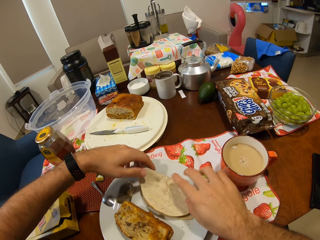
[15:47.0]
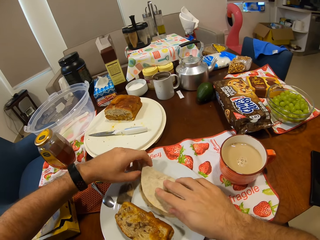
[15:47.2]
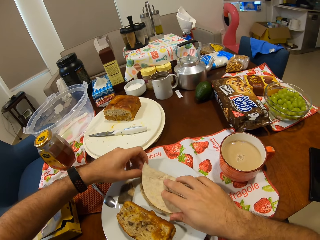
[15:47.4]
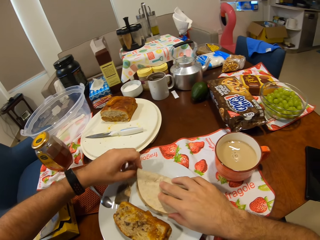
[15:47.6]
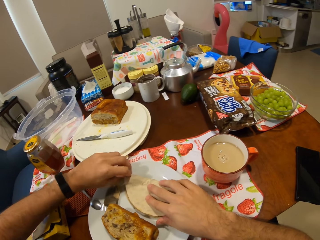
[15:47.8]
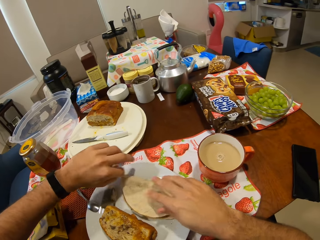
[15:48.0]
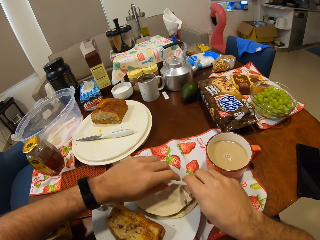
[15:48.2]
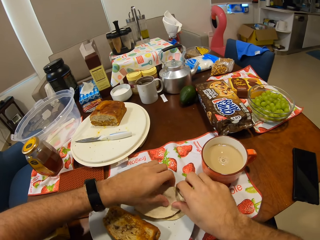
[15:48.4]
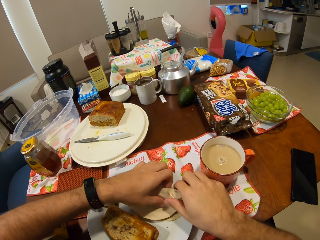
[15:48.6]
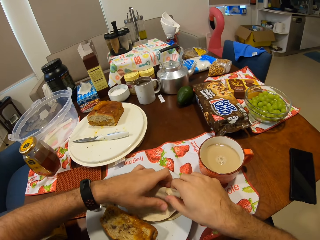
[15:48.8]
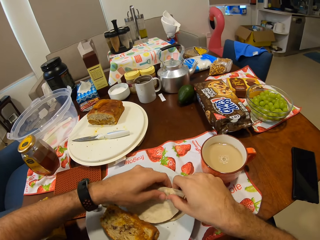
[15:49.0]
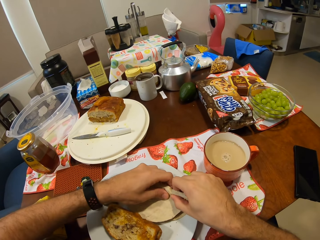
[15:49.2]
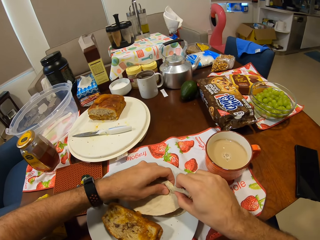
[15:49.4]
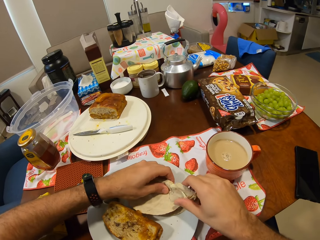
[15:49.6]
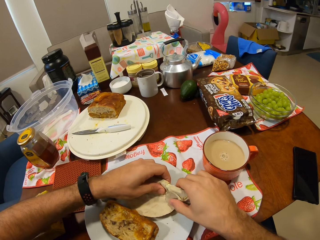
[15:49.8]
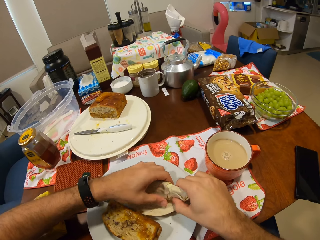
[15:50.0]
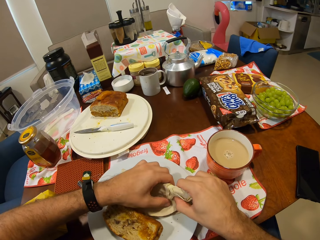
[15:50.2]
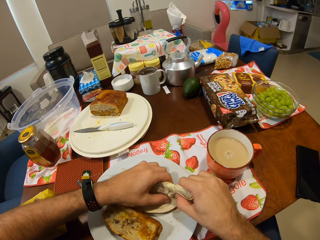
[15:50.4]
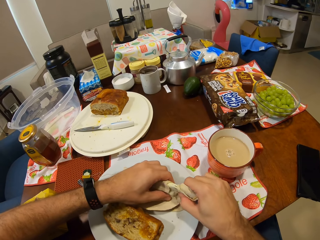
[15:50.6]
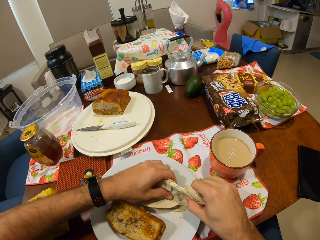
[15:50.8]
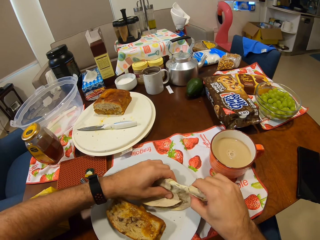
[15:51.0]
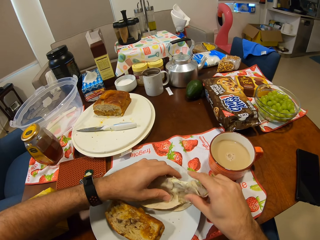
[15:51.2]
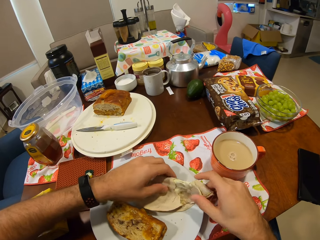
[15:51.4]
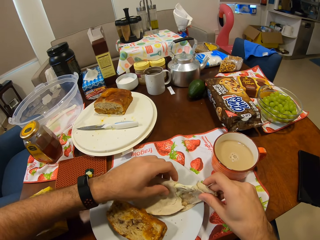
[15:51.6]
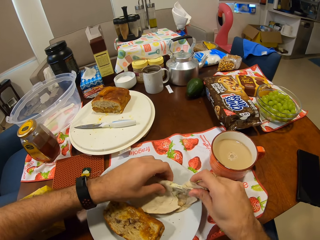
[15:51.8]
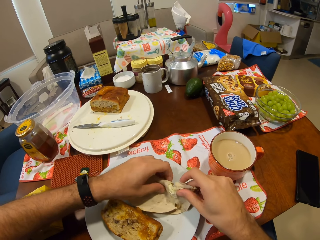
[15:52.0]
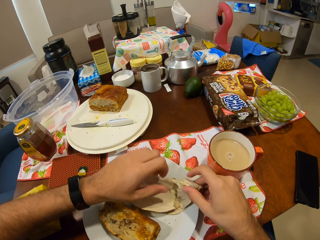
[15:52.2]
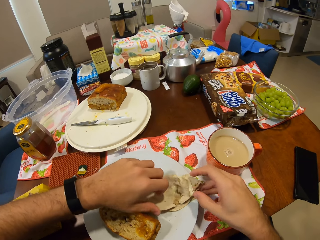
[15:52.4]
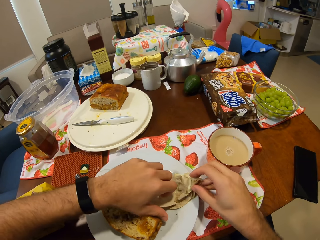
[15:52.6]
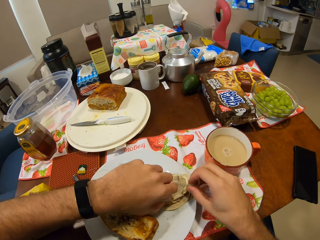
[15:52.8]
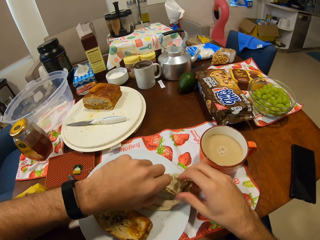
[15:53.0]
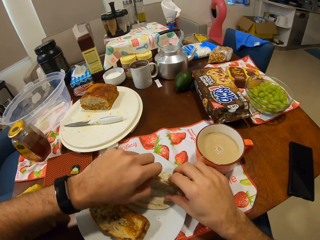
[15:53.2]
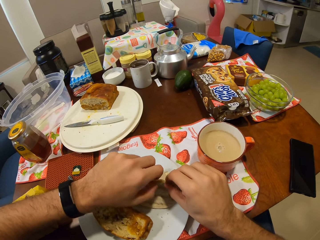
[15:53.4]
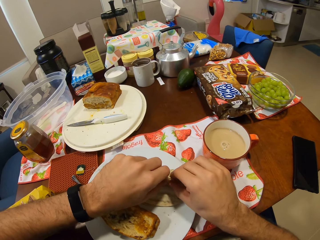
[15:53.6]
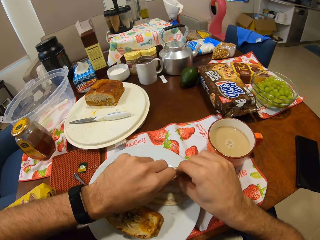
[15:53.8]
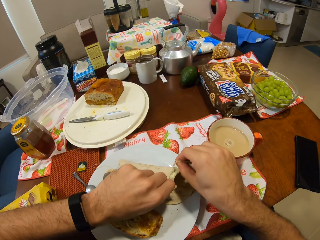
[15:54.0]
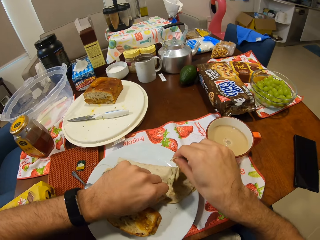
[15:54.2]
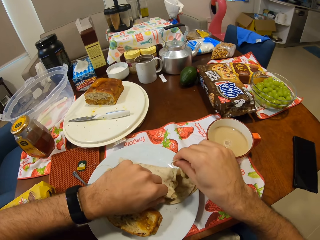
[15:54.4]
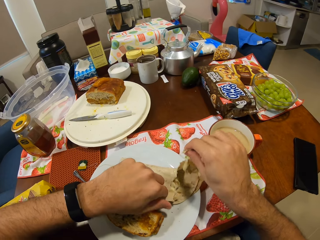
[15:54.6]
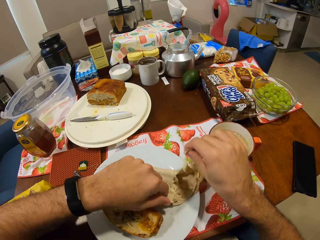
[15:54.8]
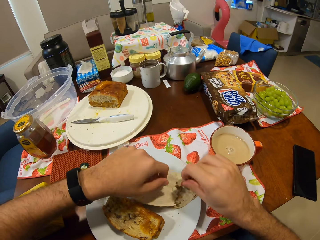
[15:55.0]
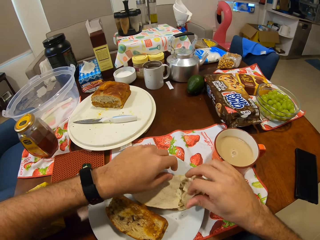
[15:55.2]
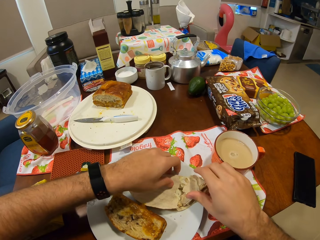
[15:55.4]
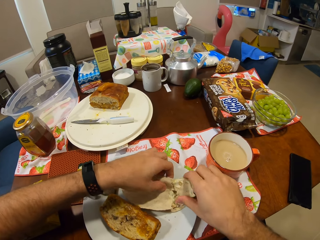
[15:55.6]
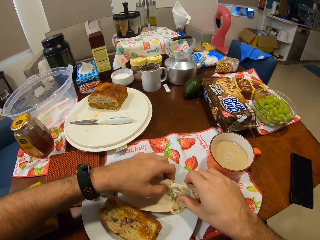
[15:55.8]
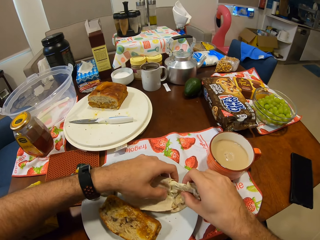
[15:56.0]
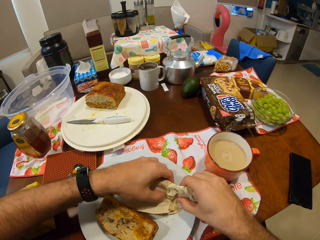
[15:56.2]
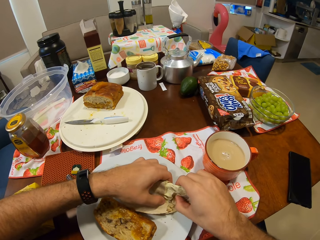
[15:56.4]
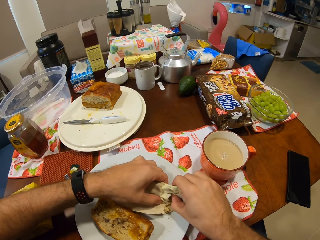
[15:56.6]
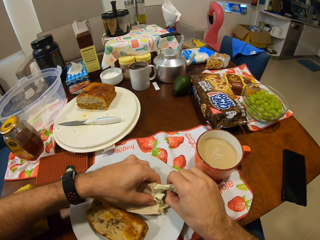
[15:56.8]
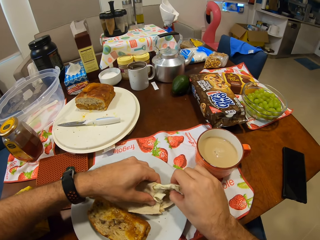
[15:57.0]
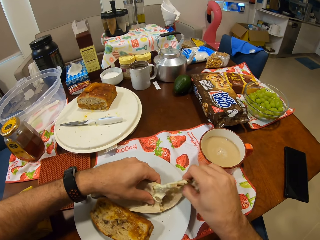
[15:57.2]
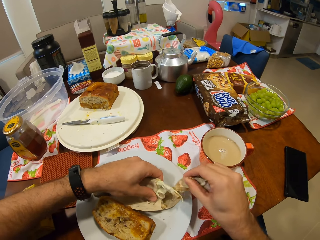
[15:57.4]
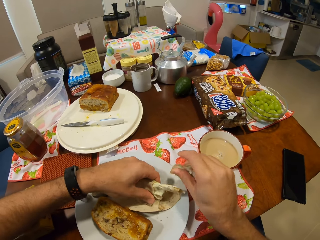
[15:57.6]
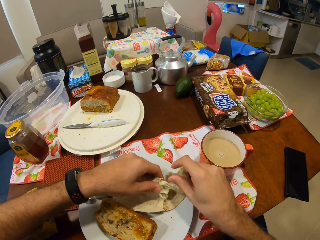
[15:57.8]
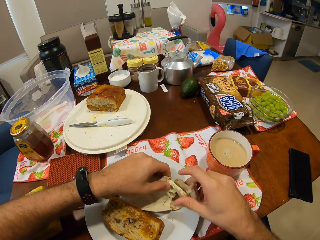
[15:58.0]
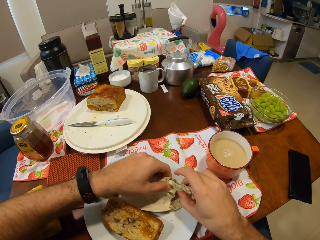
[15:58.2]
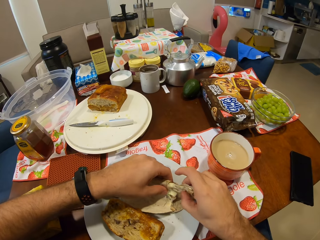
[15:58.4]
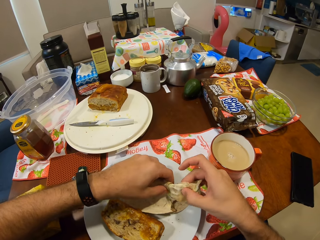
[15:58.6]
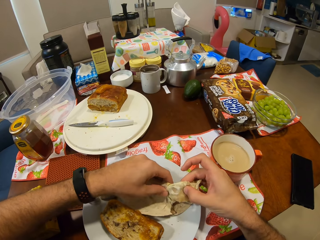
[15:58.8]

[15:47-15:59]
The camera wearer cuts out a piece from the flatbread with his right hand.

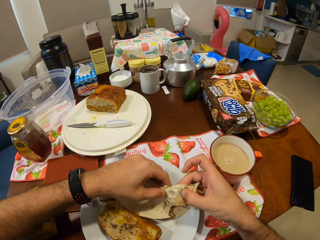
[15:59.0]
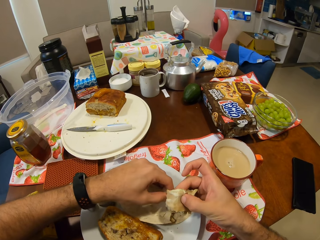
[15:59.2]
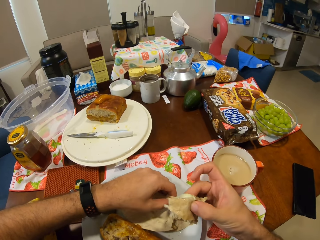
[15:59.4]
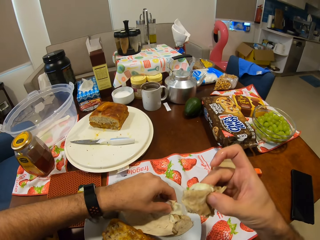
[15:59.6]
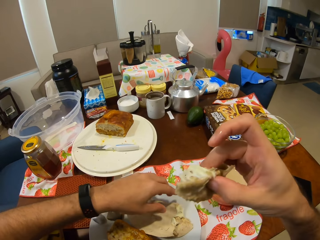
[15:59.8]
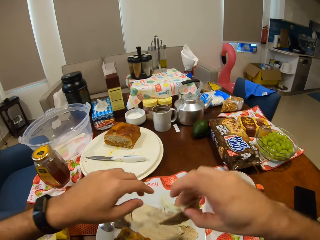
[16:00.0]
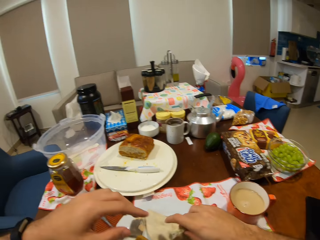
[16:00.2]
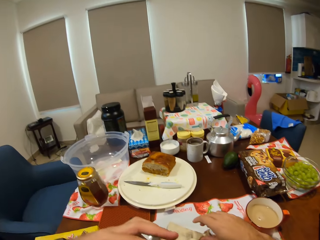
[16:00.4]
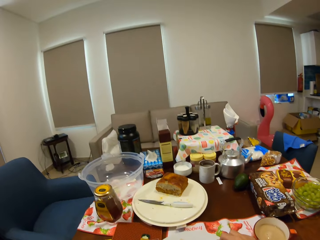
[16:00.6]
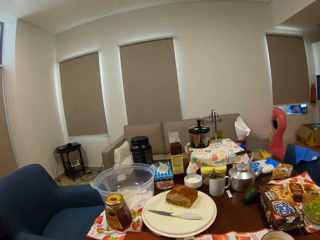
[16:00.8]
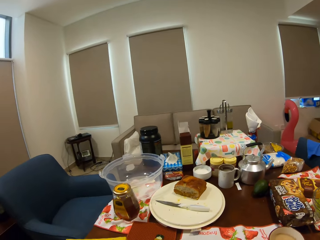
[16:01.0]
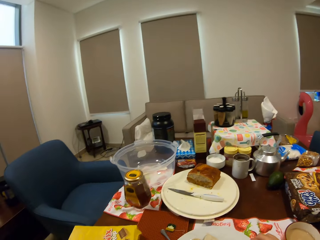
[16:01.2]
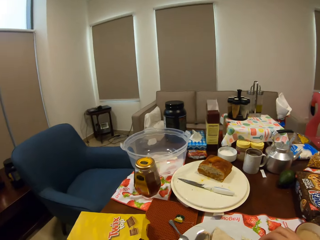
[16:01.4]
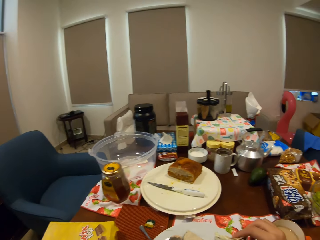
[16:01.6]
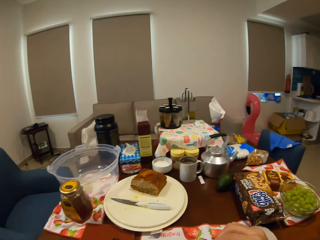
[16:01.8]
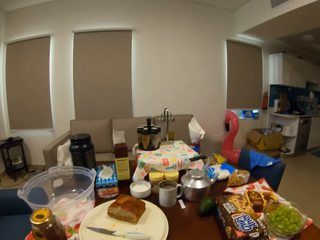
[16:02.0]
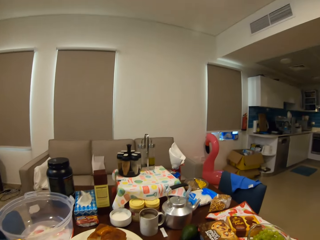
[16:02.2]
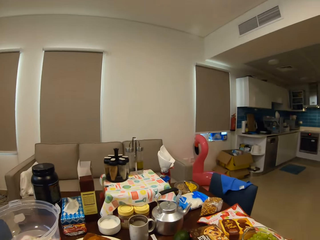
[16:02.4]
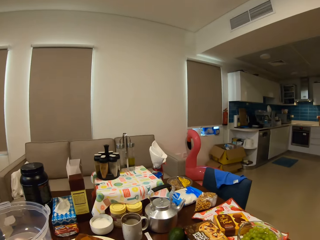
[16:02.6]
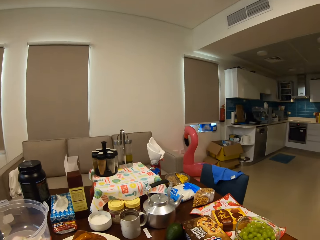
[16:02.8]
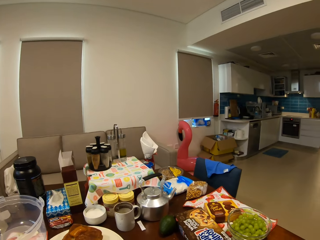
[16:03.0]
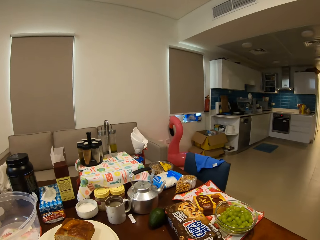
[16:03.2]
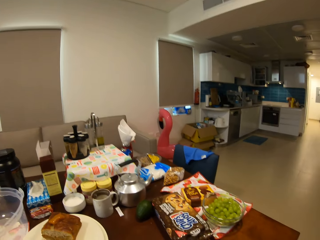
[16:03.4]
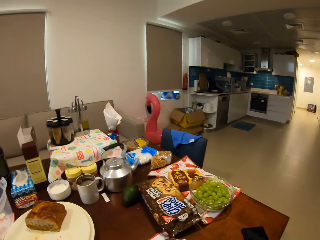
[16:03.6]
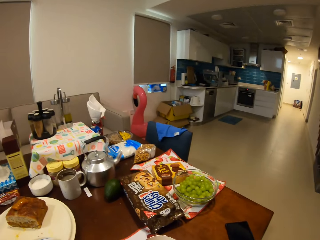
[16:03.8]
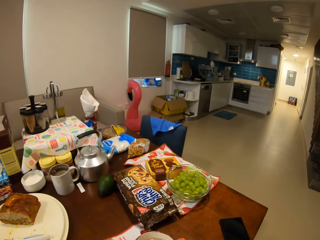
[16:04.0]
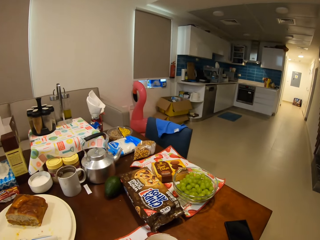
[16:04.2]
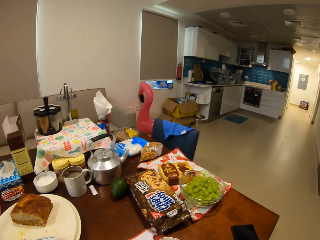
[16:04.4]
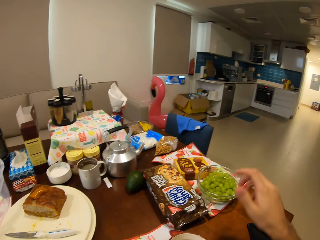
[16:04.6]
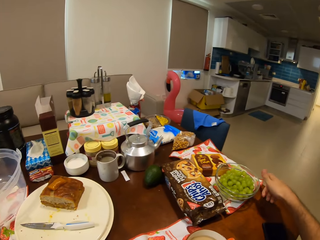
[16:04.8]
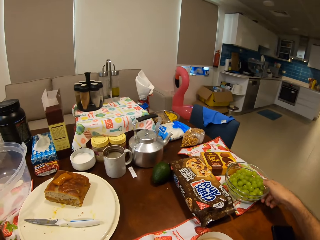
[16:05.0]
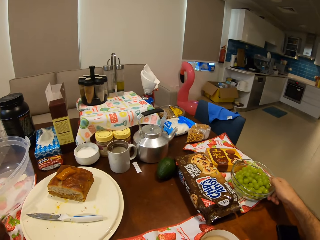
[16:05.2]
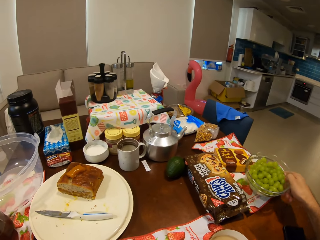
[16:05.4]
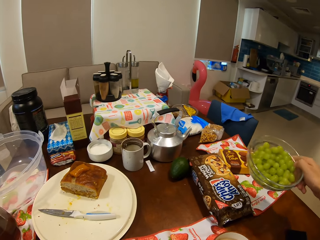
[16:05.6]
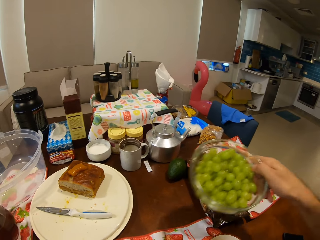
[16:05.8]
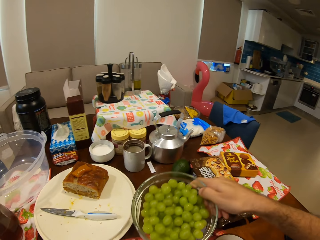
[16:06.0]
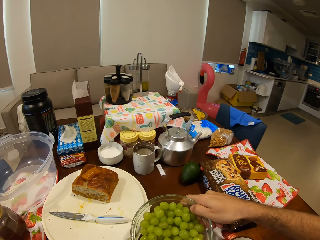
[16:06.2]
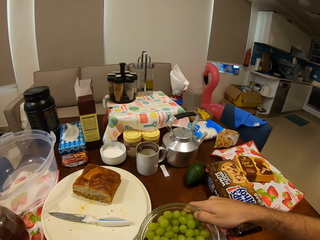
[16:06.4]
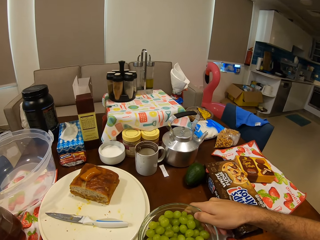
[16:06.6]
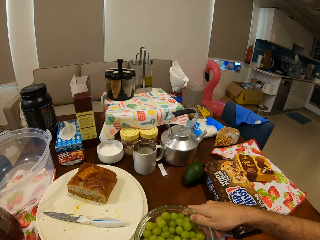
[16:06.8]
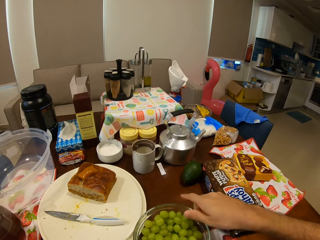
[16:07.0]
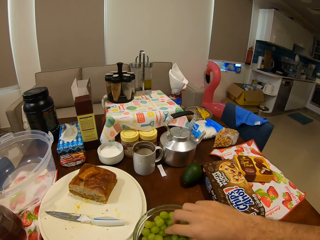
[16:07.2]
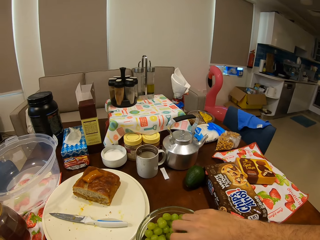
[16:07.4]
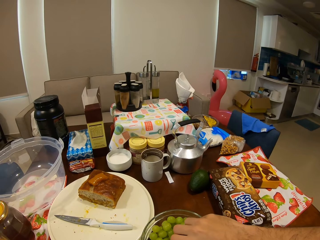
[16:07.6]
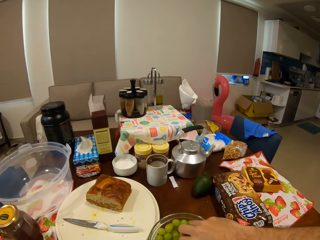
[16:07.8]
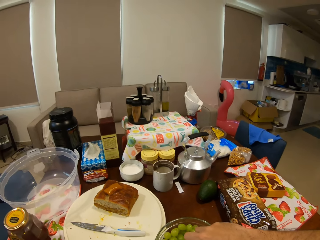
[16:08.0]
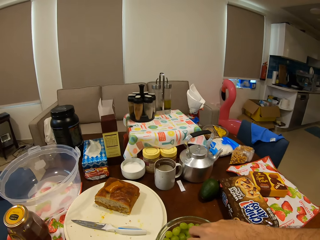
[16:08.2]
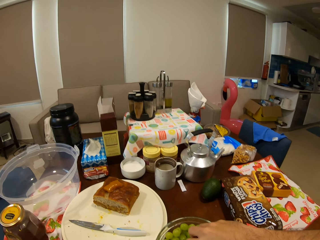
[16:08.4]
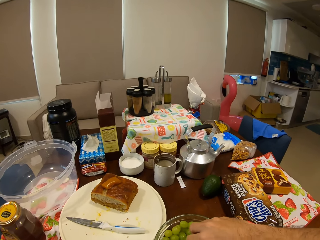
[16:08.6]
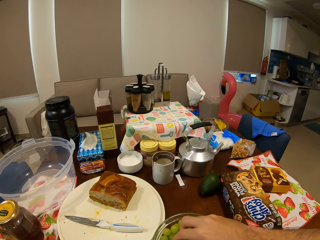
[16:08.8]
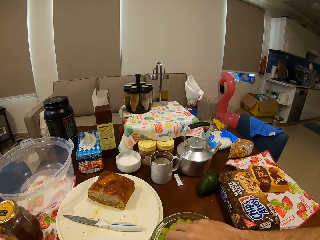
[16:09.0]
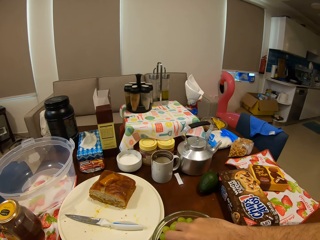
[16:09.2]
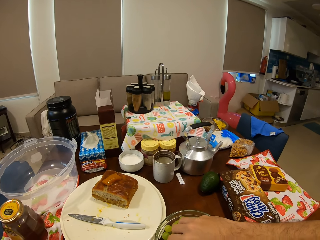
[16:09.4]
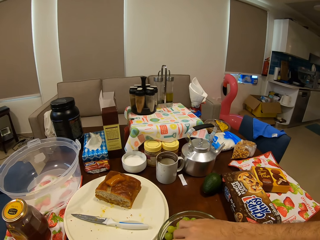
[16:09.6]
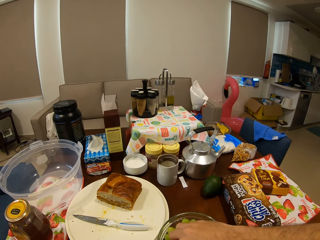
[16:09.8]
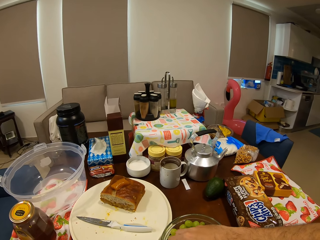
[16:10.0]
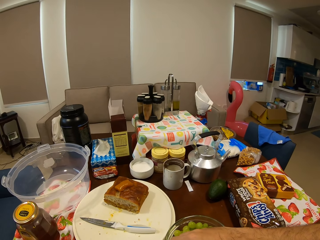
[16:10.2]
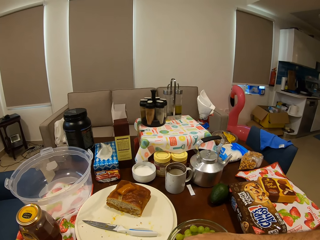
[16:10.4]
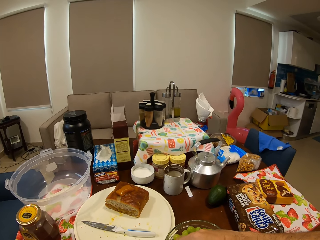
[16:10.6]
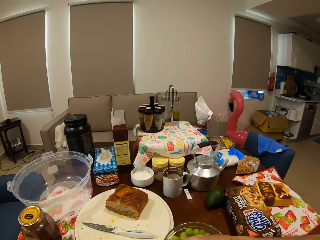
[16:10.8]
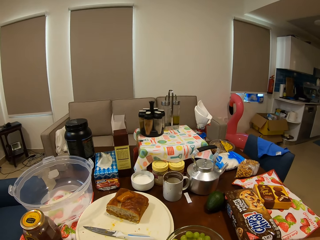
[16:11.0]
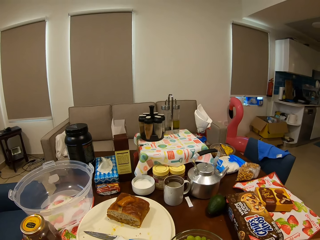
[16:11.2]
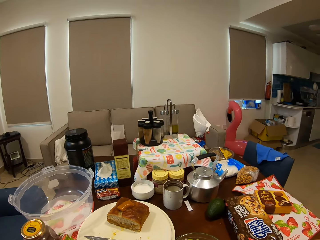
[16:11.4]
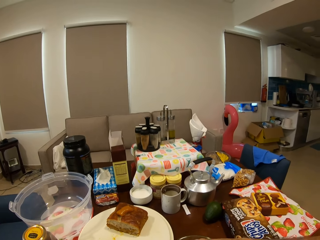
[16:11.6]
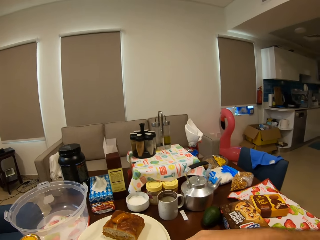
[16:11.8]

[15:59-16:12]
The camera wearer stares around the house. He eats food on the dining table. He moves a bowl of grapes around the table with his right hand. He picks the bowl with fruits from the table. He puts the bowl on the table. He picks up a grape from the bowl of grapes with his right hand.
